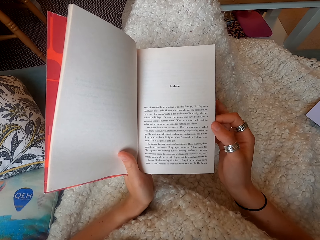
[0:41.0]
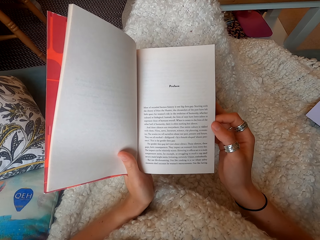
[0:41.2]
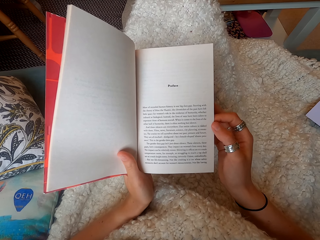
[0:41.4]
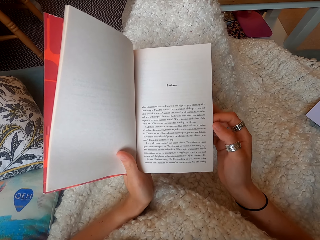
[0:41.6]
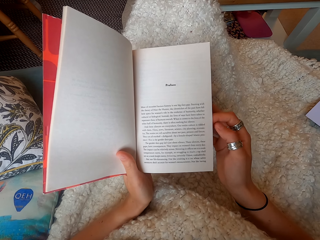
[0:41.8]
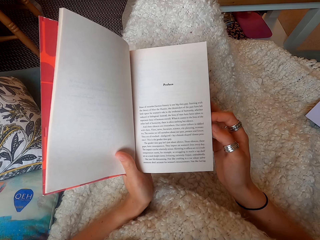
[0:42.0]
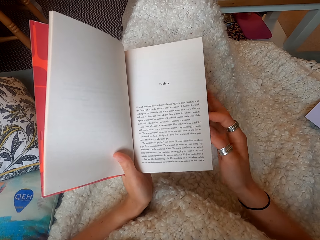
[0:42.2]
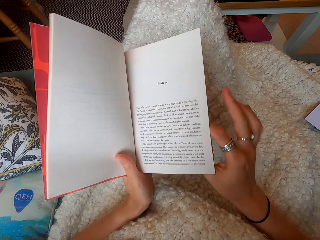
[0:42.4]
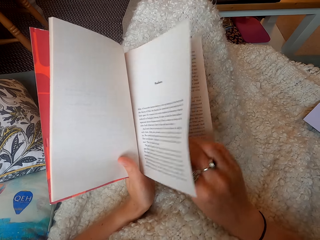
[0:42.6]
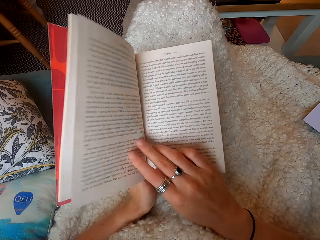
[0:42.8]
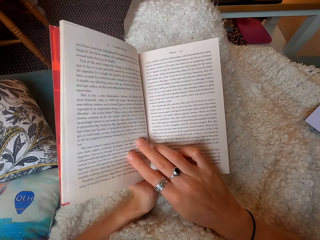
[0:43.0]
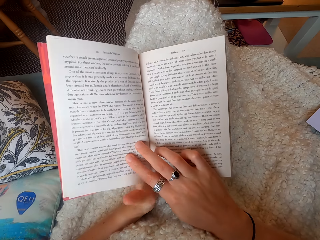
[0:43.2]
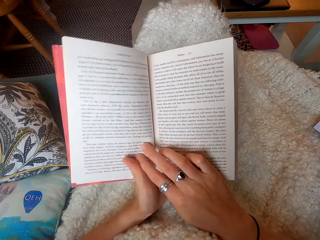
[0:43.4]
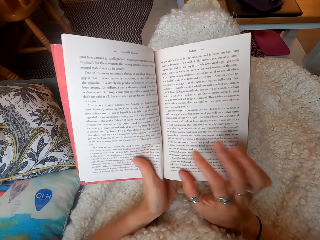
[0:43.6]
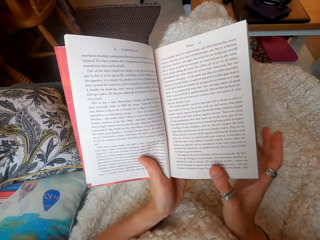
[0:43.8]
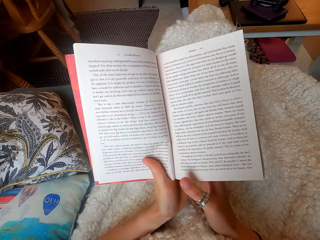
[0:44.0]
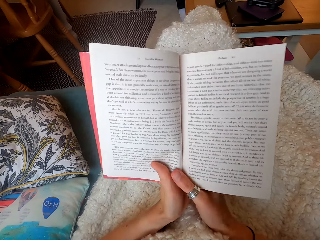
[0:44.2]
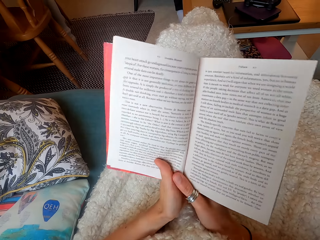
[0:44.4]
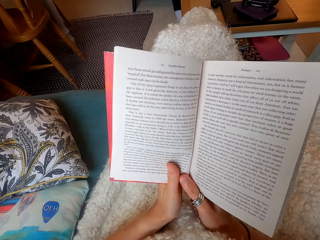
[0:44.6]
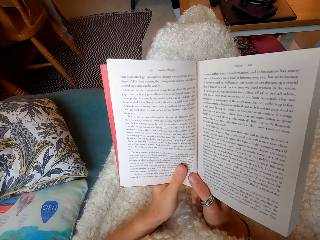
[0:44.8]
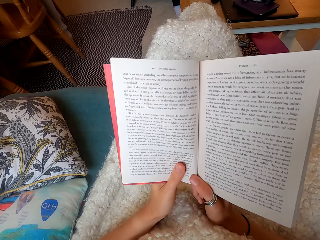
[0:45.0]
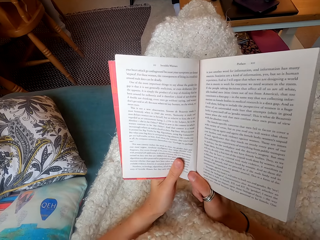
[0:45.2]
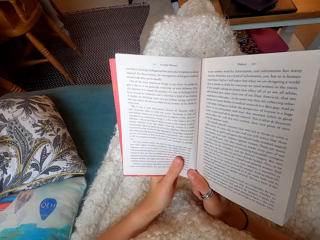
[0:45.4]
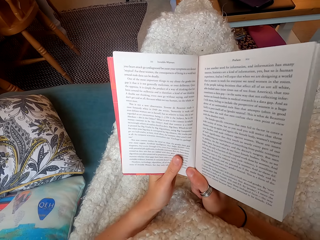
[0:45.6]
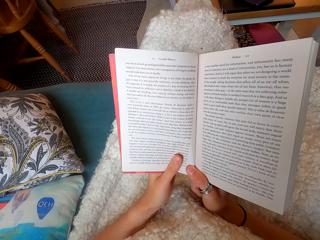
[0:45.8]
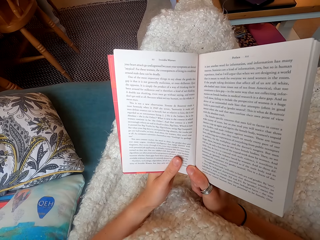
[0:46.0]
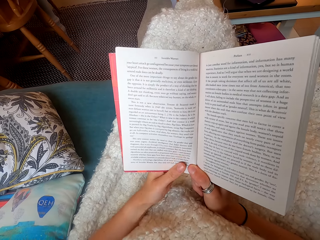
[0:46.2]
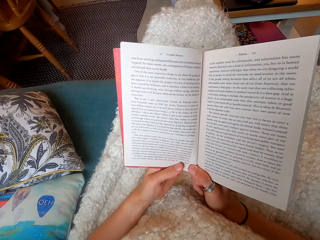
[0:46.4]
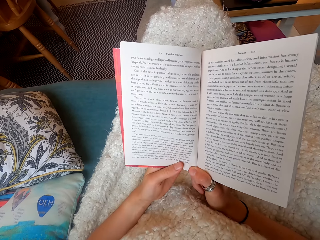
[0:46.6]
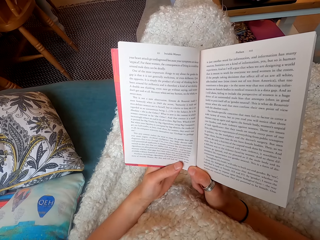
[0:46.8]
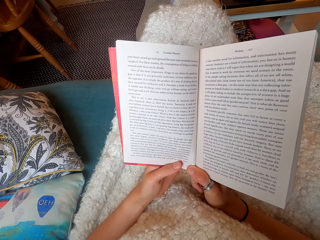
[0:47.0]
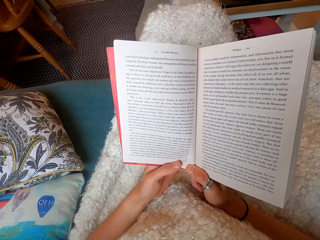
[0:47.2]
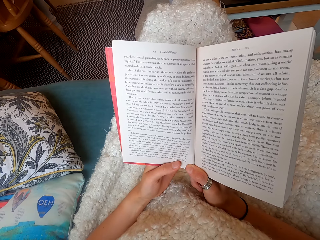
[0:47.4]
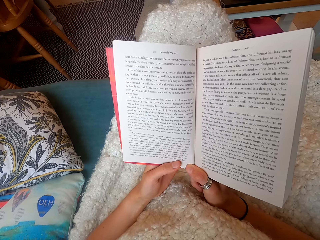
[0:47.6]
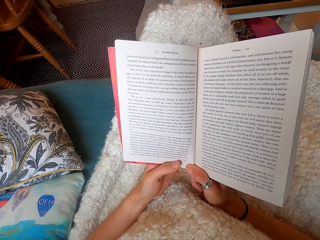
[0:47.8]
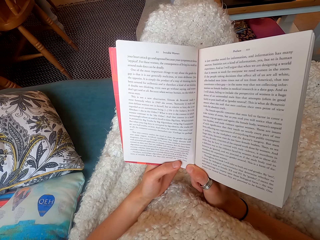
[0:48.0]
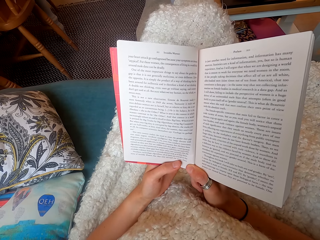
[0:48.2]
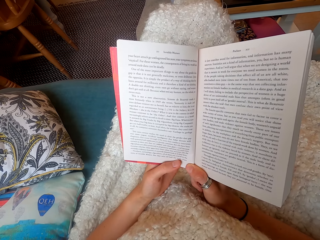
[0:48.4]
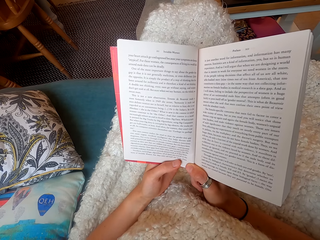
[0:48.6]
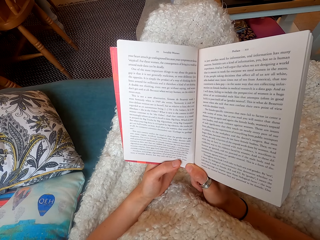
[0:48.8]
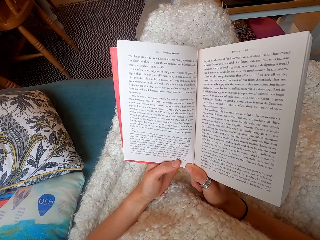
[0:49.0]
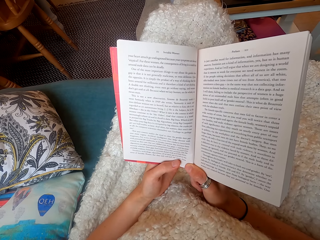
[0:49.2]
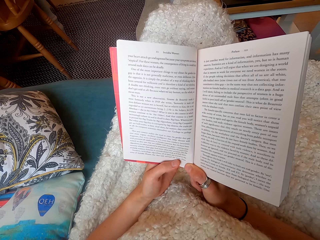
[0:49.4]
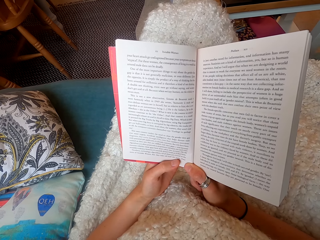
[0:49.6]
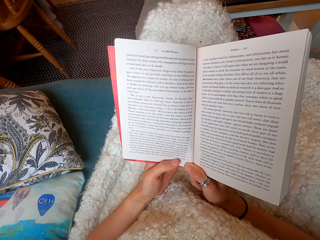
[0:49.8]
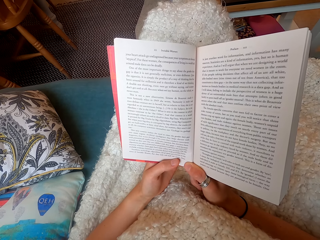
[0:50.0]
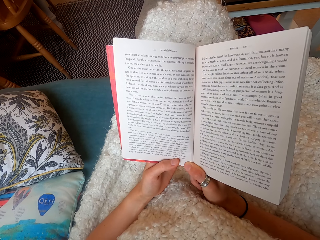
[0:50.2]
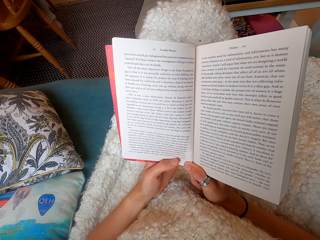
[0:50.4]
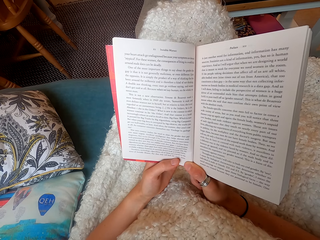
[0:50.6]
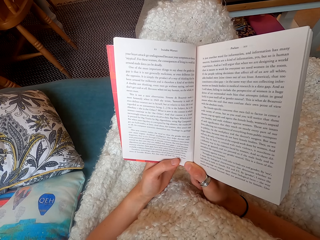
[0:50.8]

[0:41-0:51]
The camera wearer opens the next page of a book. They read the book.

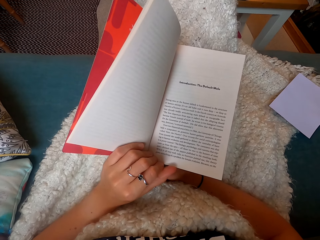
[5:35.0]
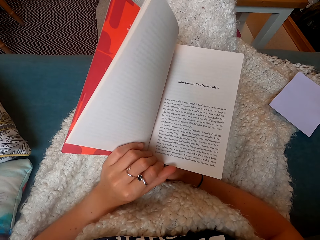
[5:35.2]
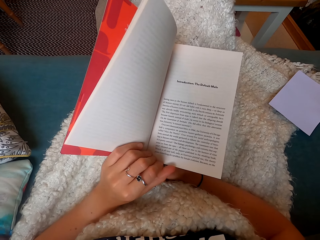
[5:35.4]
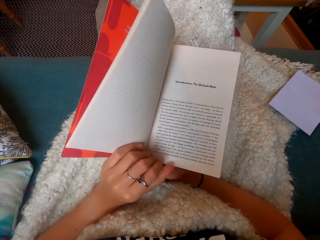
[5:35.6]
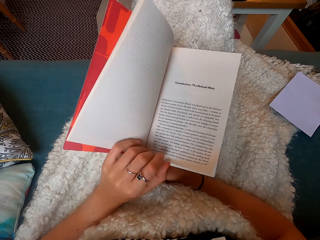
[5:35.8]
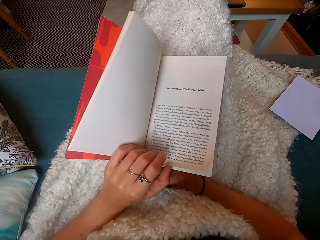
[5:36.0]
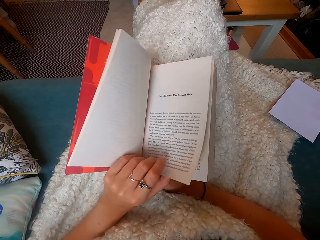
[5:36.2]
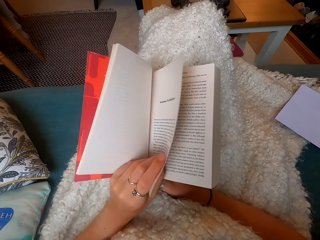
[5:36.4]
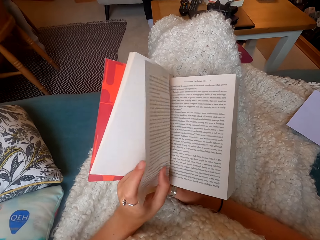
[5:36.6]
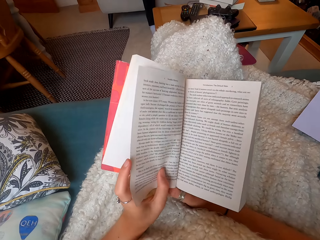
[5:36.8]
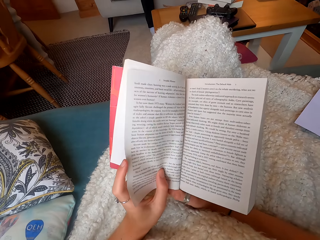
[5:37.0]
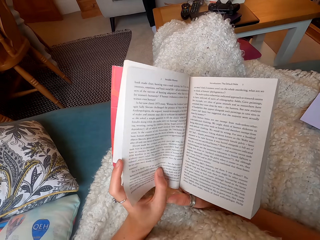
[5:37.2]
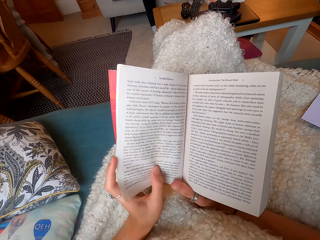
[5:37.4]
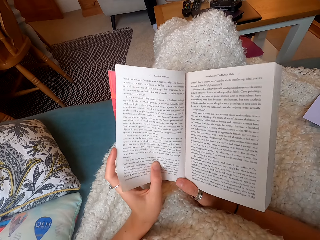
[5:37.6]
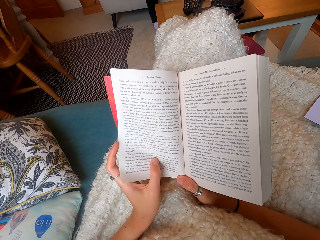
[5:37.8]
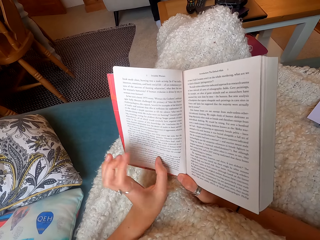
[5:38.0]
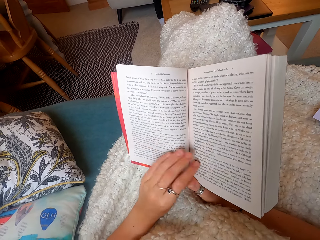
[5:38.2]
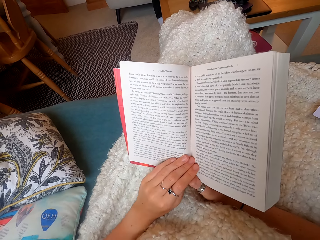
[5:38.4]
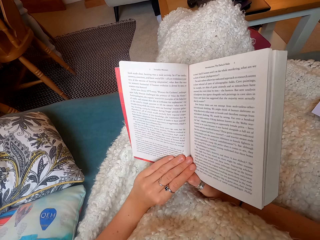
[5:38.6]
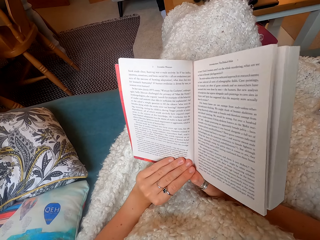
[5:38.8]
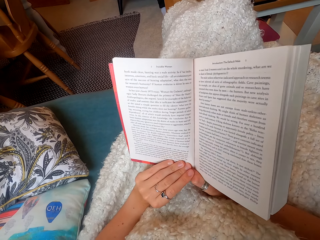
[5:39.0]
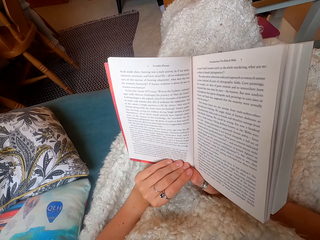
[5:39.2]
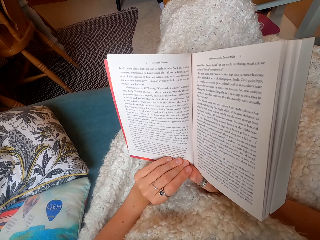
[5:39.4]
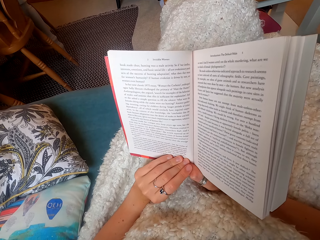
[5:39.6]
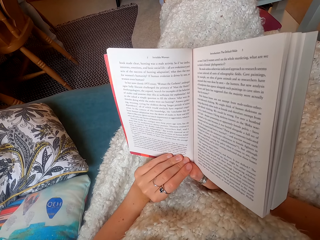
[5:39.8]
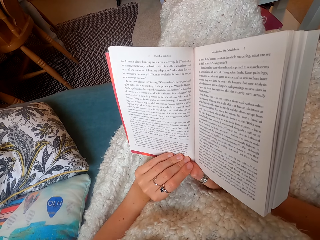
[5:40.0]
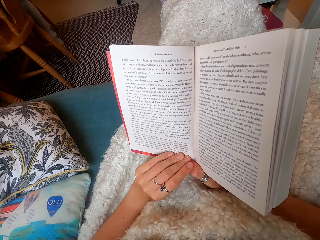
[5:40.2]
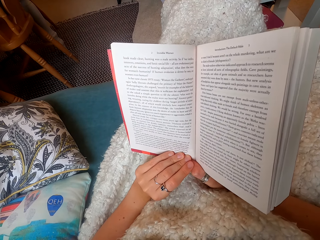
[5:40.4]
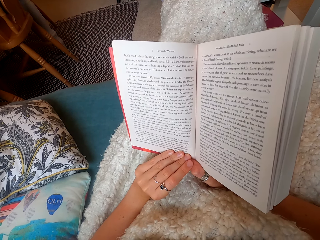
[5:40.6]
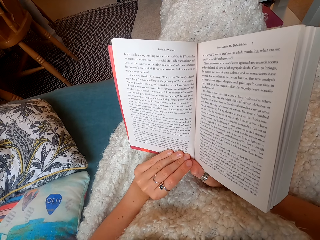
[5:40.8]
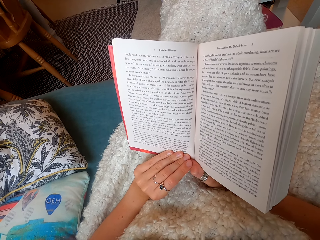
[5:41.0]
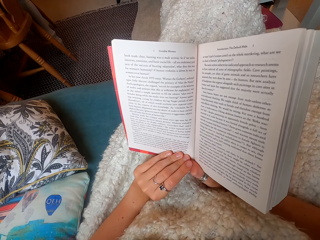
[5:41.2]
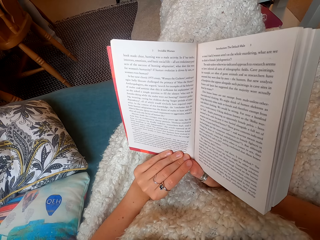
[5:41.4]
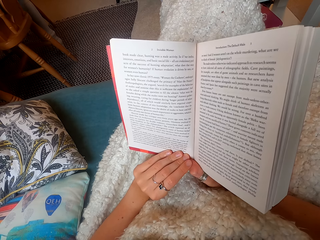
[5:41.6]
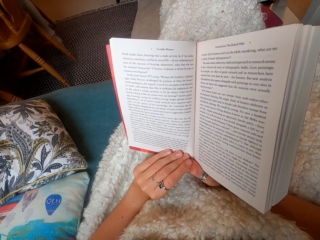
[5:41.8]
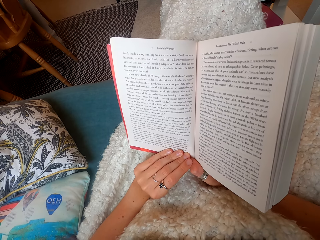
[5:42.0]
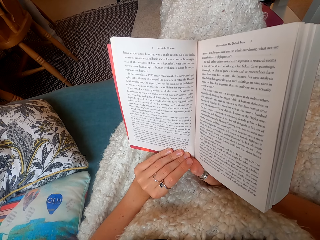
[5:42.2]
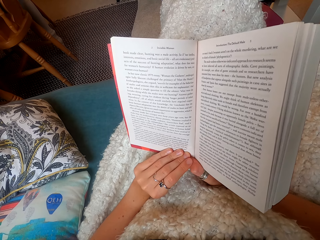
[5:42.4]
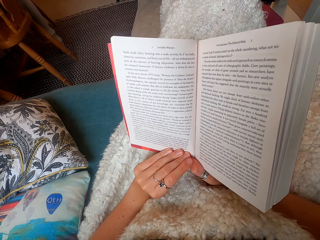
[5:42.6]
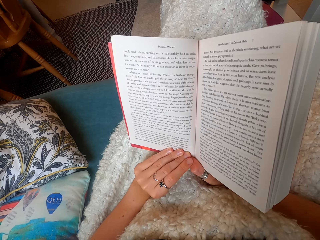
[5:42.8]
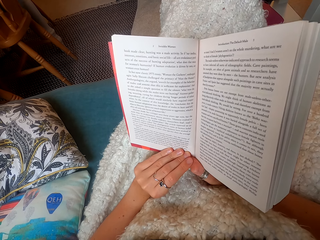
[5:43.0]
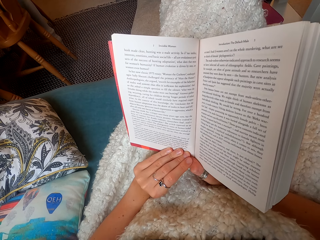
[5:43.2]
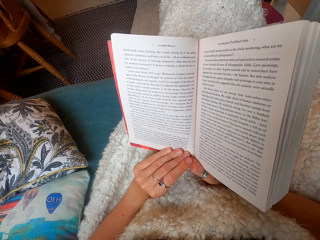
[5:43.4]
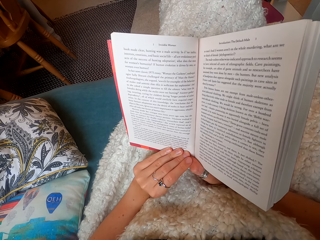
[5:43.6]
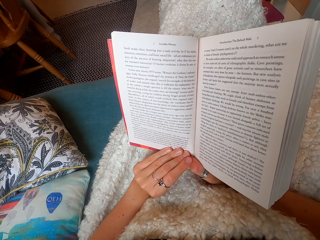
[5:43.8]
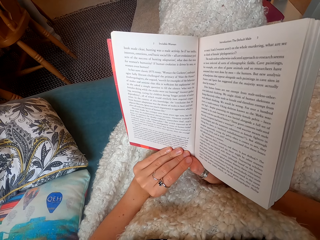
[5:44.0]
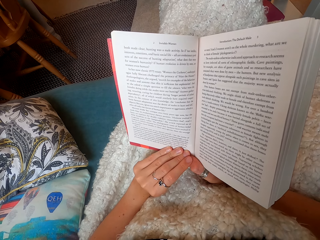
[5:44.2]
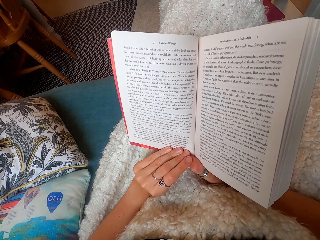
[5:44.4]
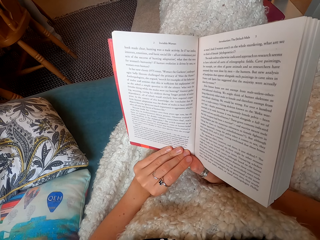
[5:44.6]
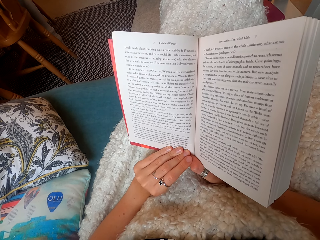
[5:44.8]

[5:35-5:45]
The camera wearer opens the next page of a book. They continue to read the book.
